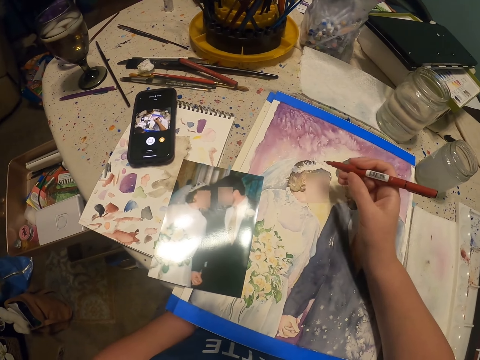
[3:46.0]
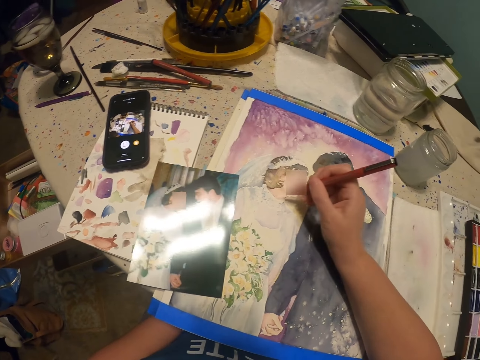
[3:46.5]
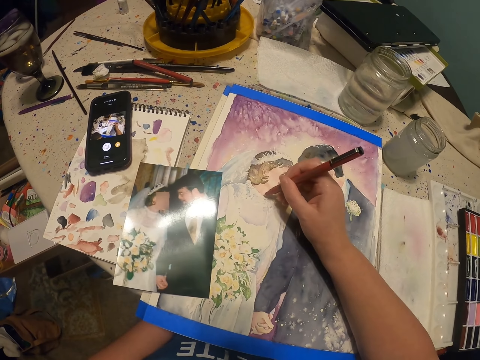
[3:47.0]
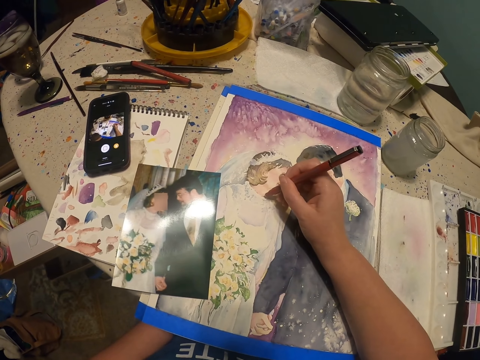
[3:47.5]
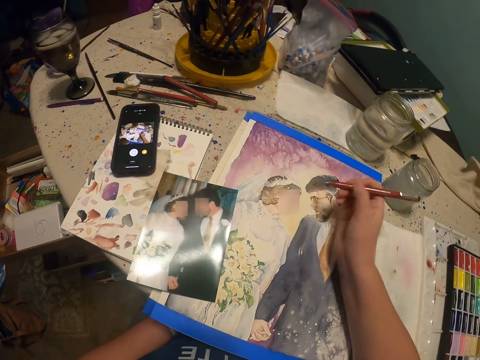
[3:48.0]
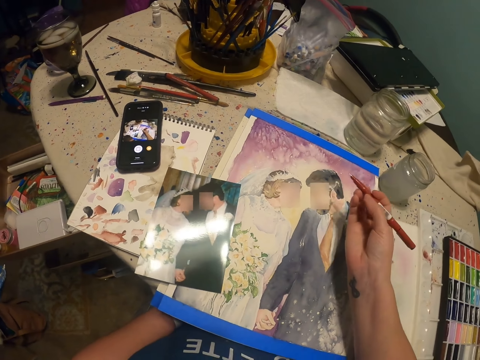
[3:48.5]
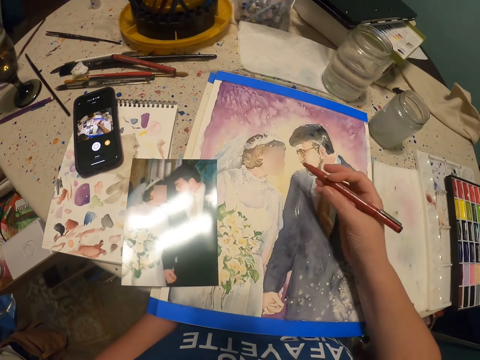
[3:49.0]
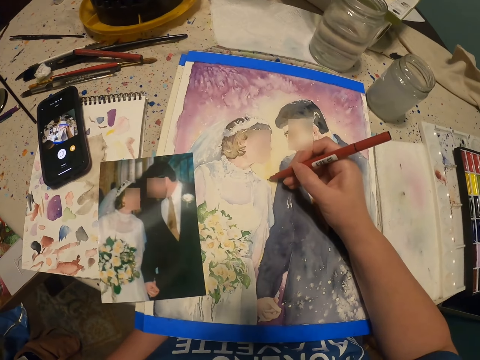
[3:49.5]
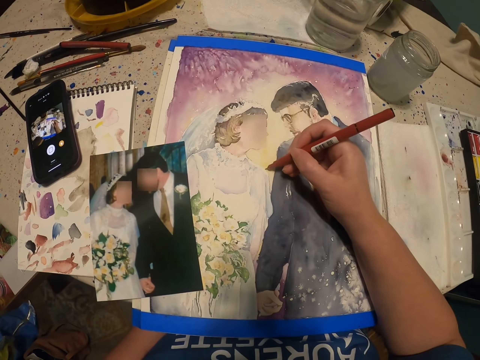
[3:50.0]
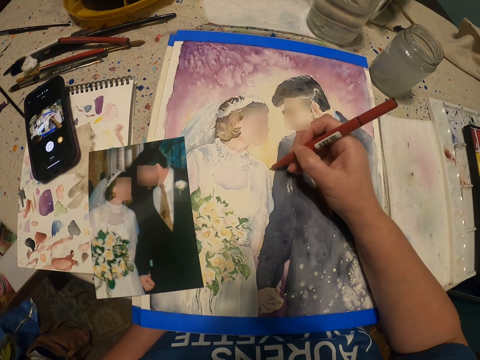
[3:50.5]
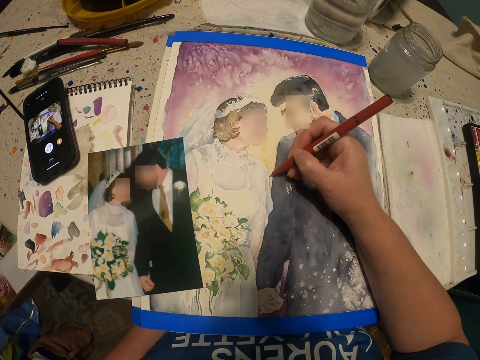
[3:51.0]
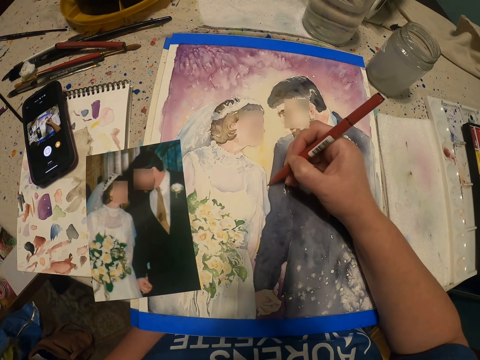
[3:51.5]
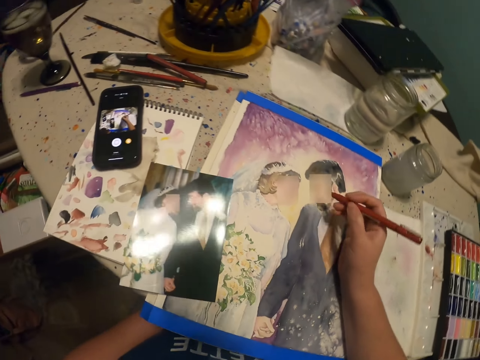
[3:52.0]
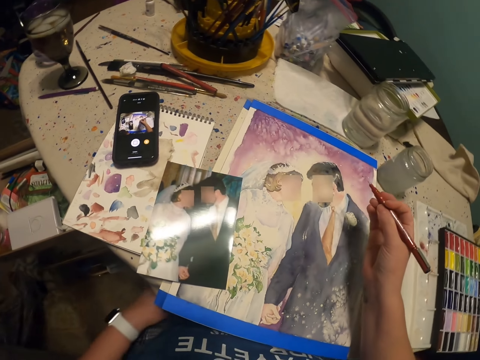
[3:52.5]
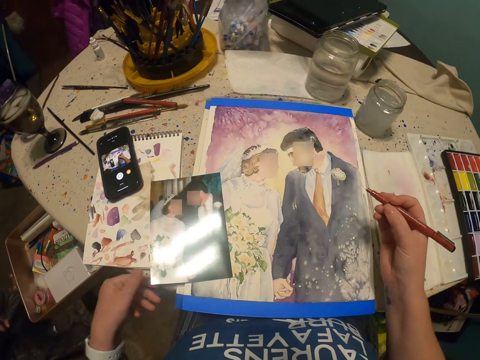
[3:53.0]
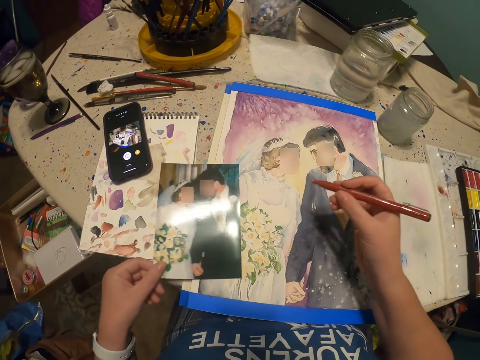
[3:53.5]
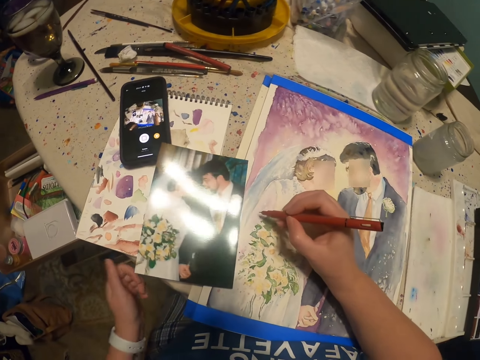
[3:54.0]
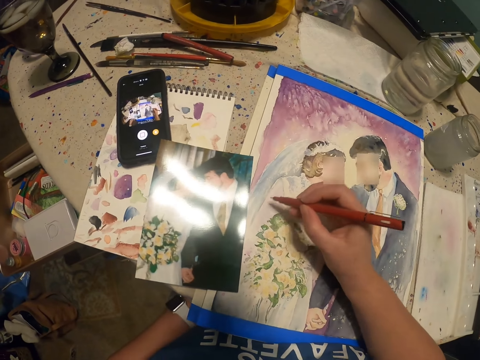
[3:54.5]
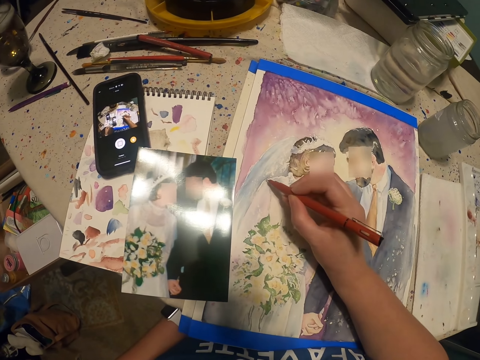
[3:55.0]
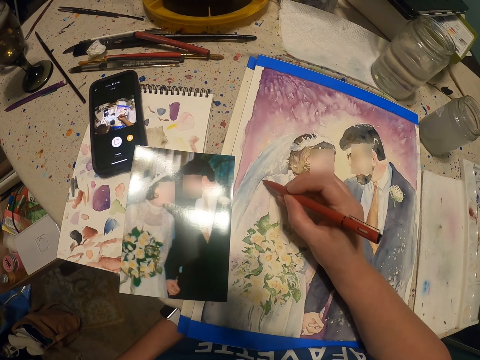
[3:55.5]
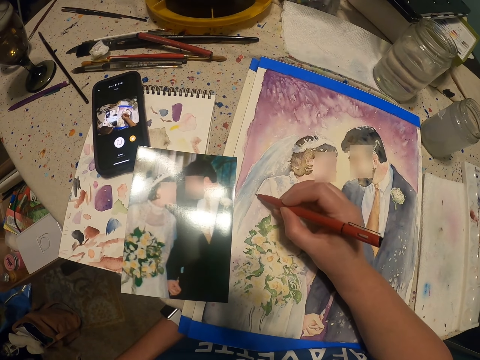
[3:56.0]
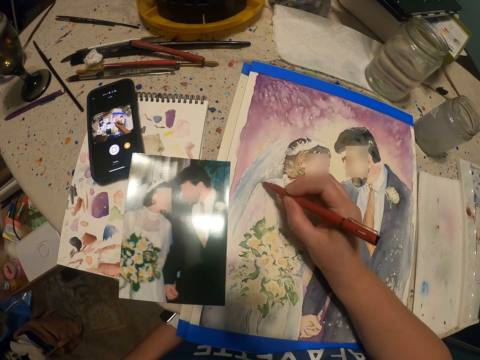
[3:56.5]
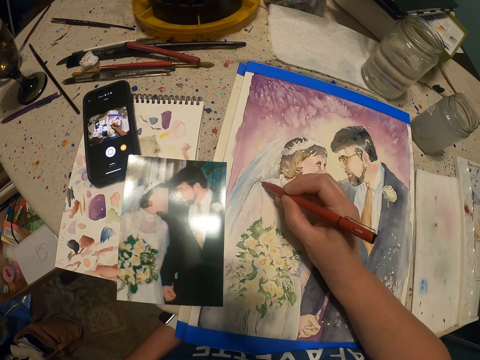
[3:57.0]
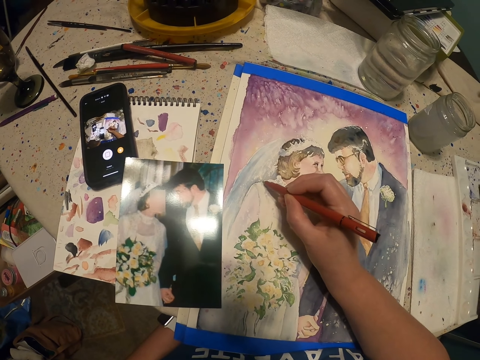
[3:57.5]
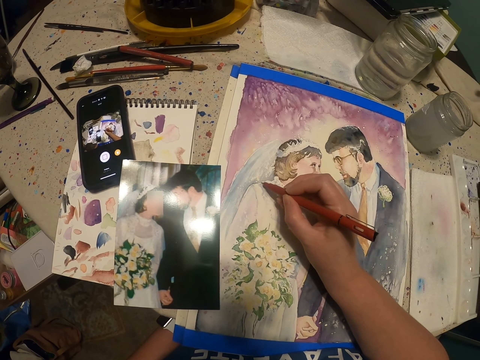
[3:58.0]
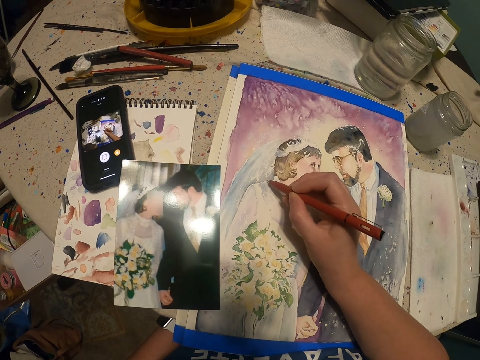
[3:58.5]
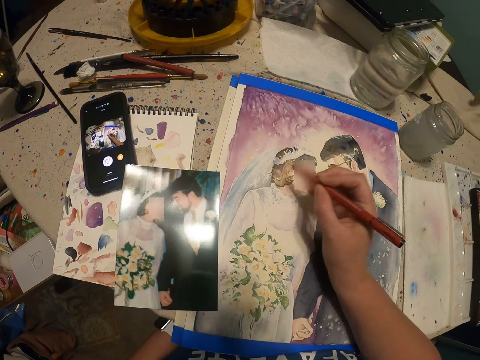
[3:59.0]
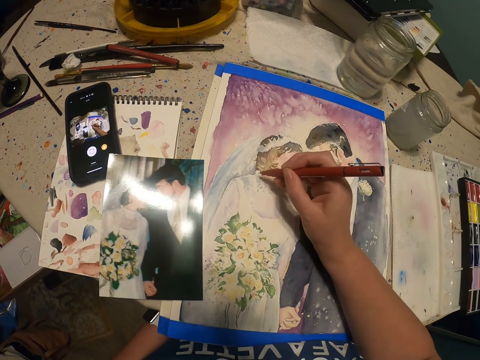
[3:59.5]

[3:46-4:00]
The camera wearer holds the pen brush. They paint the decoration. They hold the pen brush. They move the photo. They paint the decoration.

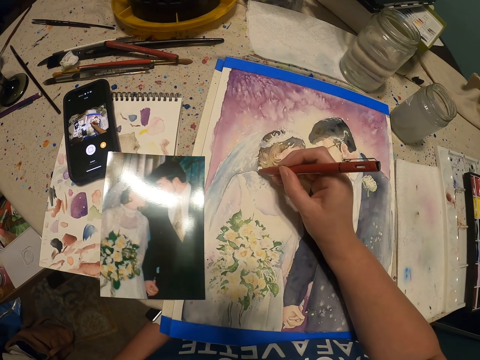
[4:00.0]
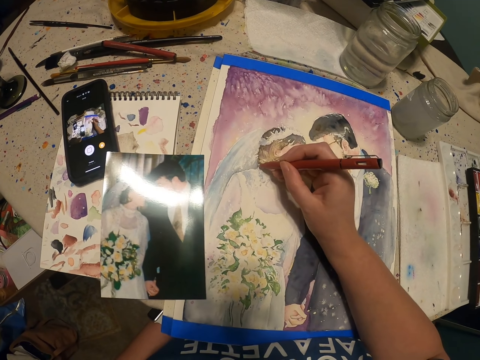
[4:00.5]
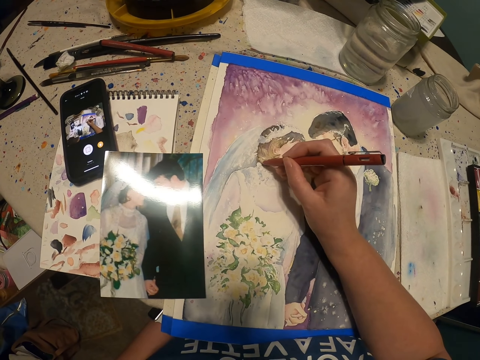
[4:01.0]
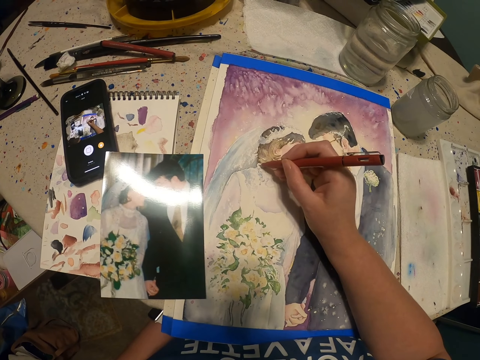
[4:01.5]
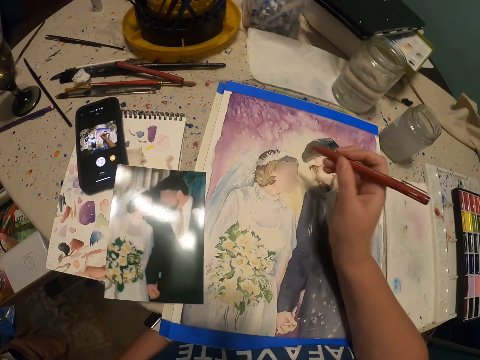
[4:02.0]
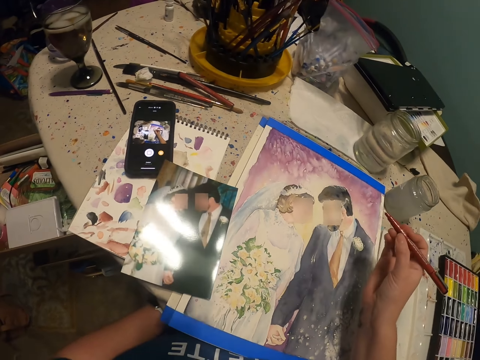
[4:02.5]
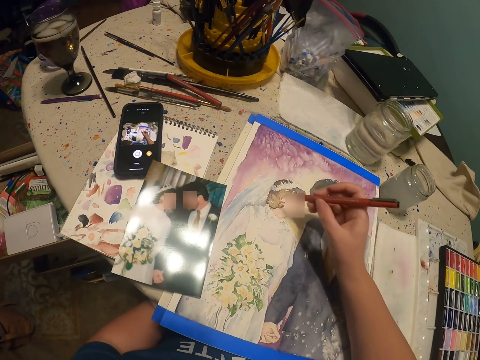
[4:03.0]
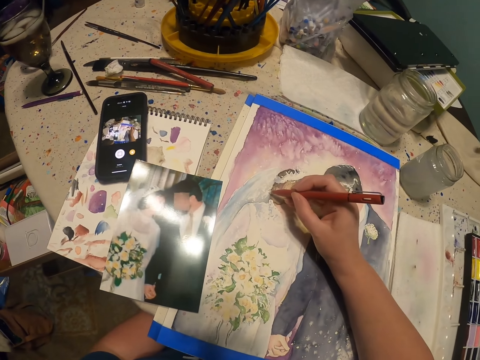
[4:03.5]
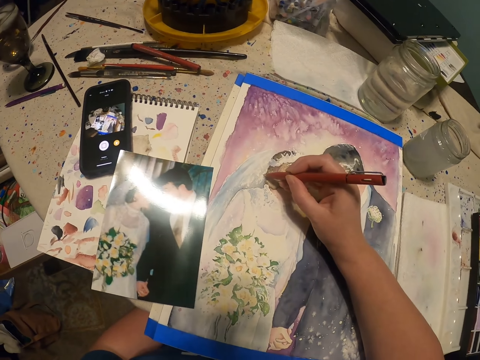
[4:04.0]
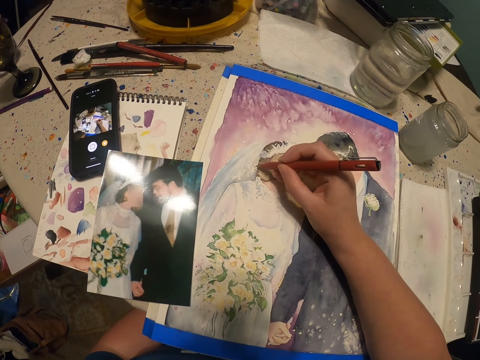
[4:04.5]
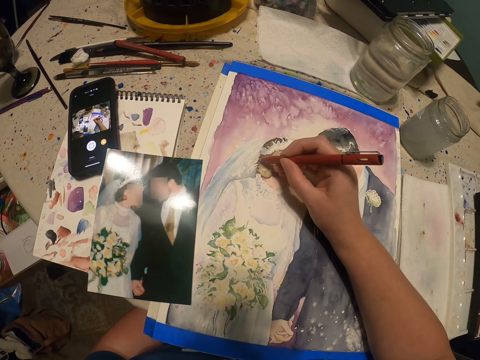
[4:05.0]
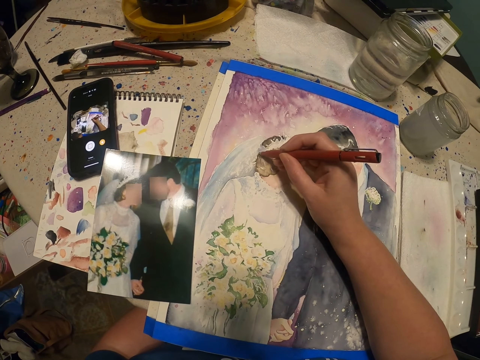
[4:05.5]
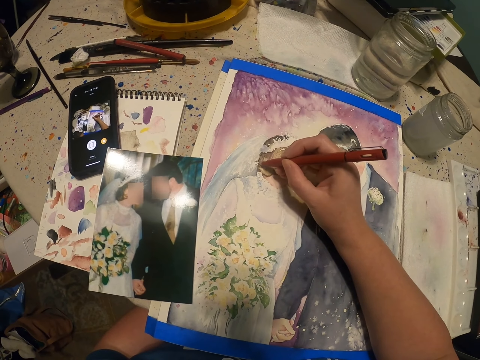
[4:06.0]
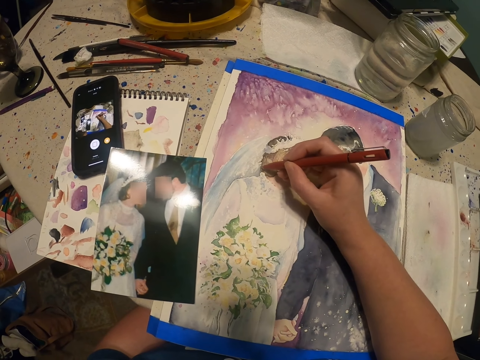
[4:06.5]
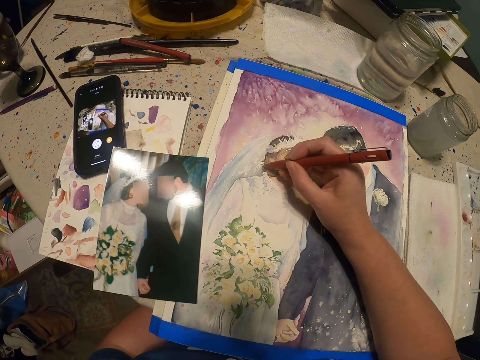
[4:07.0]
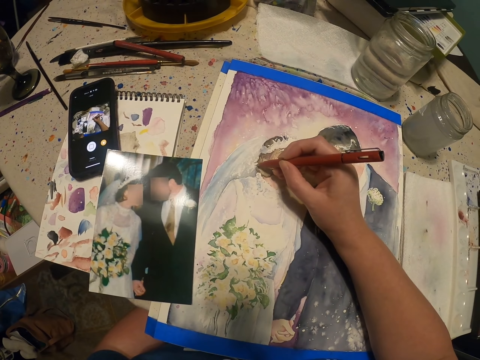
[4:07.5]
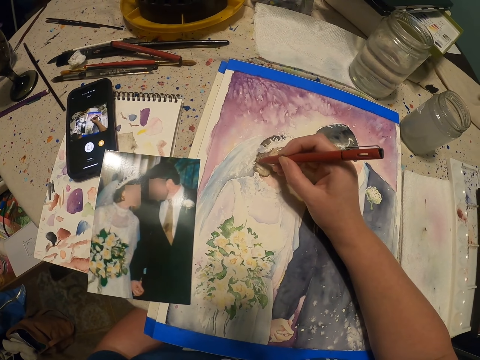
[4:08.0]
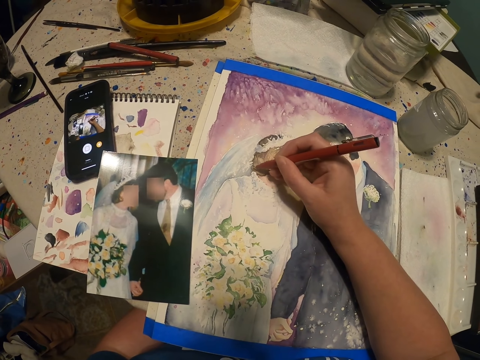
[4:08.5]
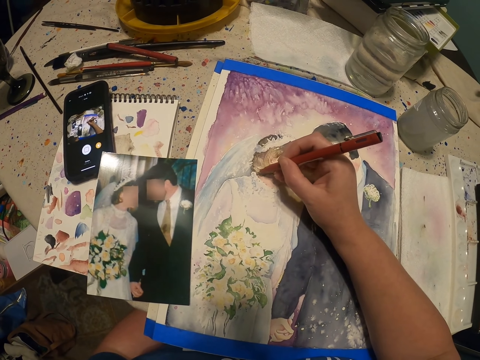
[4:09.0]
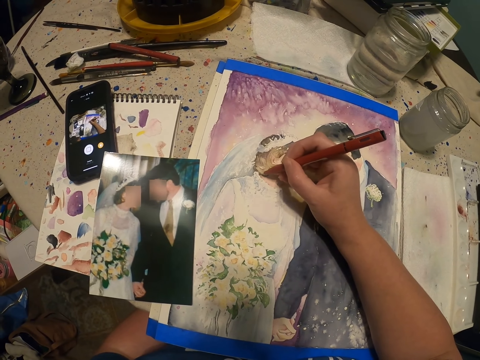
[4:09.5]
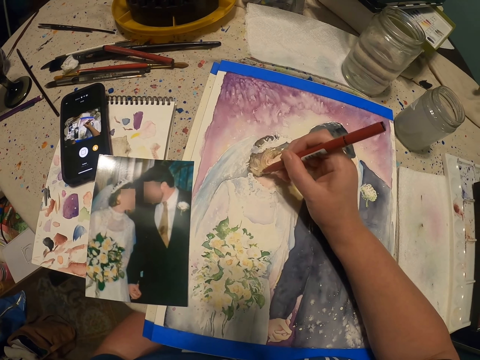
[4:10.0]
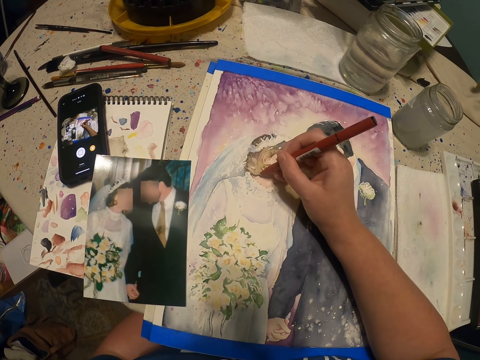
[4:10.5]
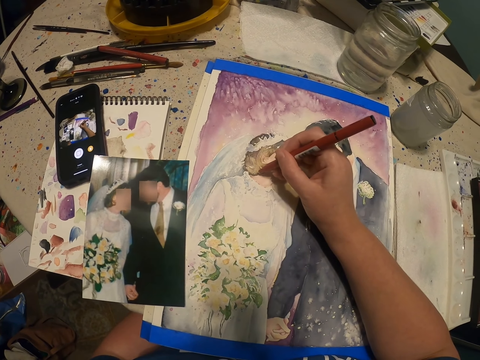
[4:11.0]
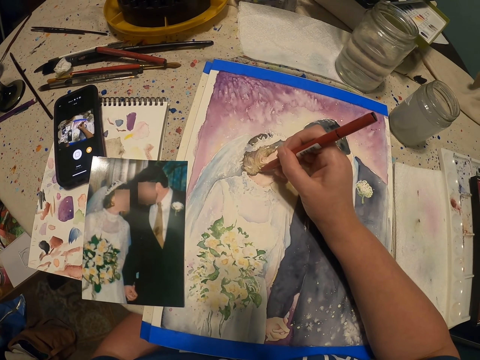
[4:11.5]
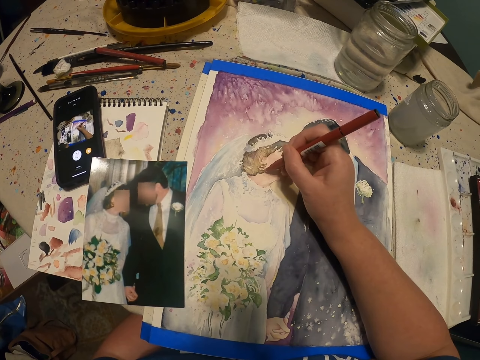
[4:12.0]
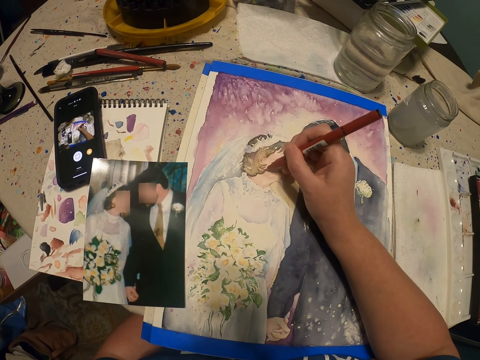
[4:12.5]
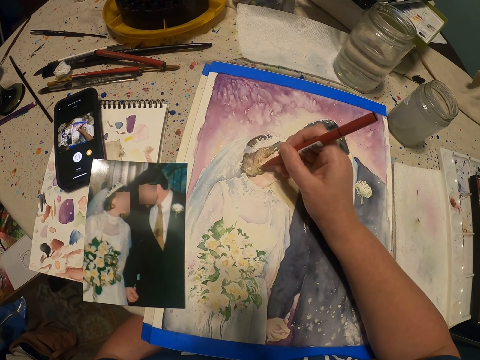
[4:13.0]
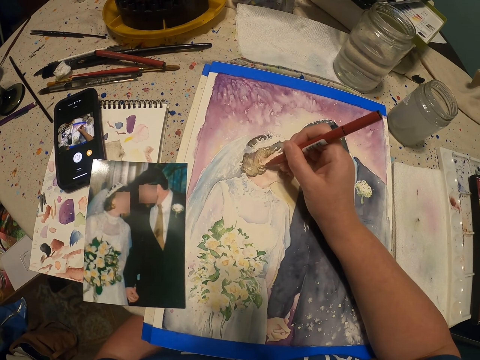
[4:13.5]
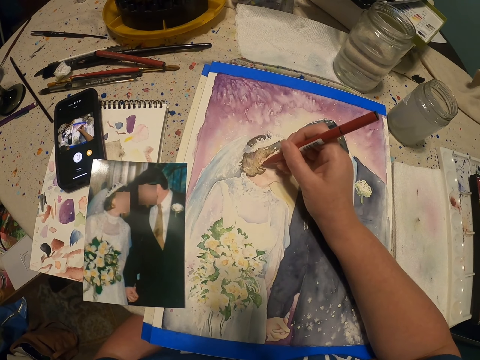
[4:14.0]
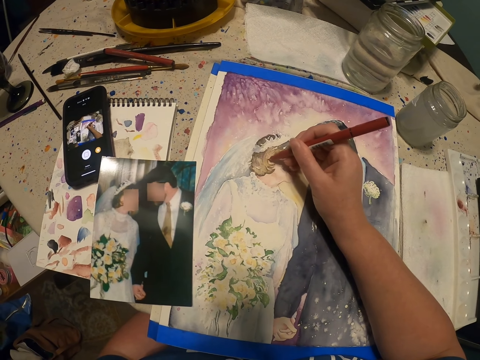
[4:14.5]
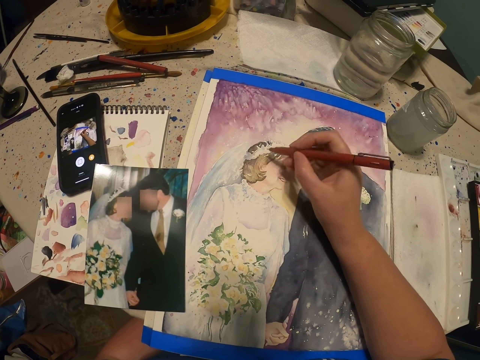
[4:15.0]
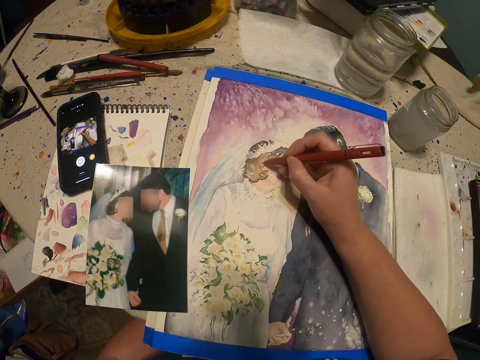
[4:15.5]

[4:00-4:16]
The camera wearer holds the pen brush. They paint the decoration.
